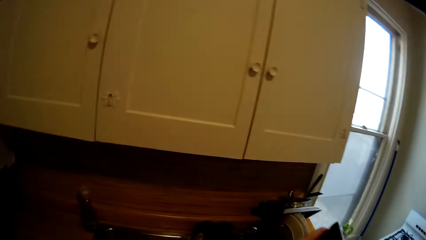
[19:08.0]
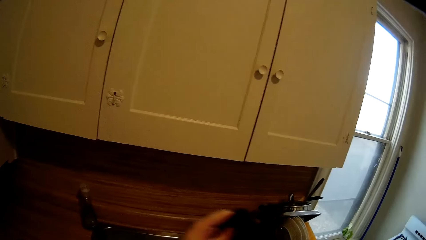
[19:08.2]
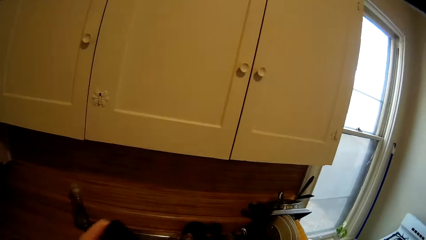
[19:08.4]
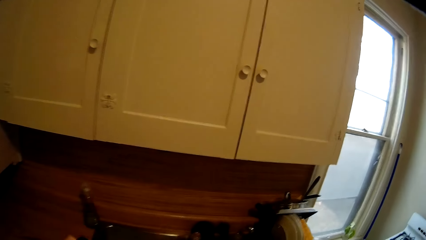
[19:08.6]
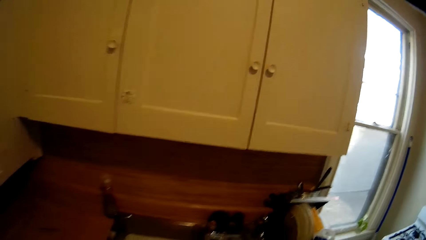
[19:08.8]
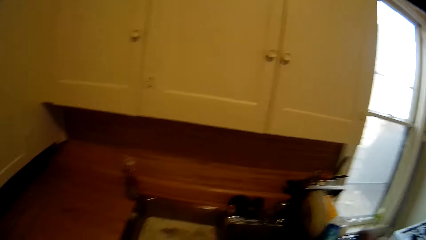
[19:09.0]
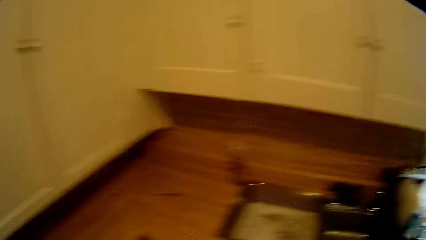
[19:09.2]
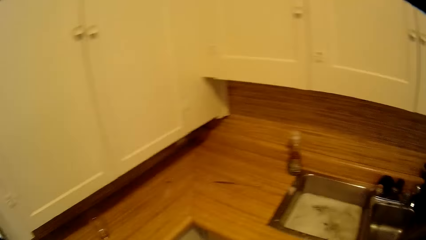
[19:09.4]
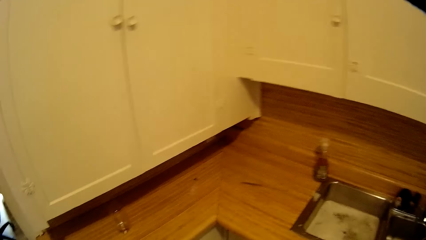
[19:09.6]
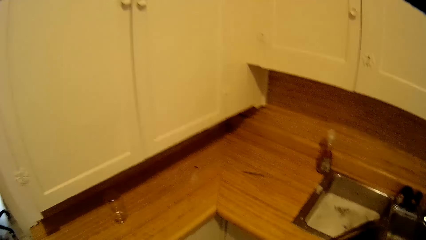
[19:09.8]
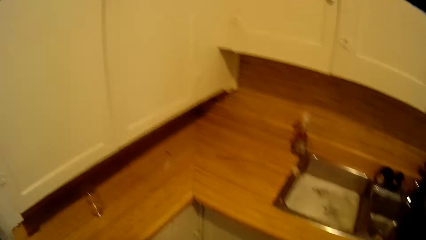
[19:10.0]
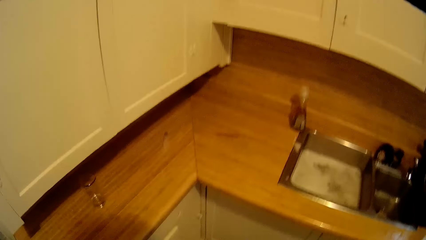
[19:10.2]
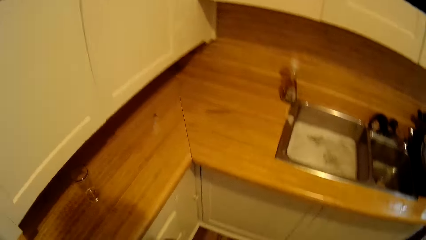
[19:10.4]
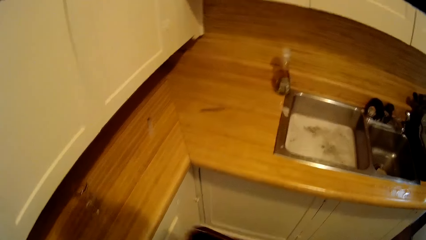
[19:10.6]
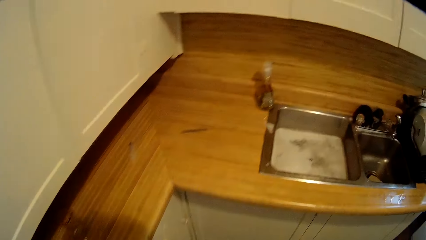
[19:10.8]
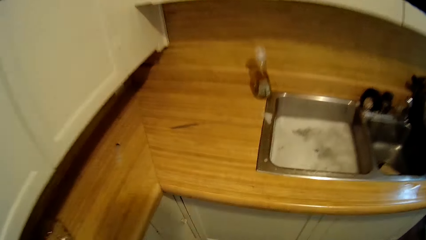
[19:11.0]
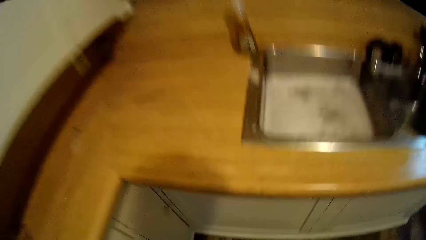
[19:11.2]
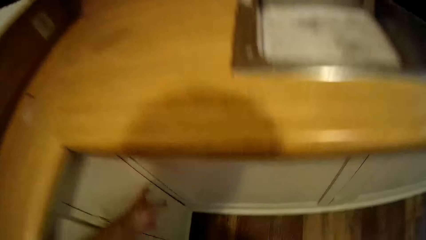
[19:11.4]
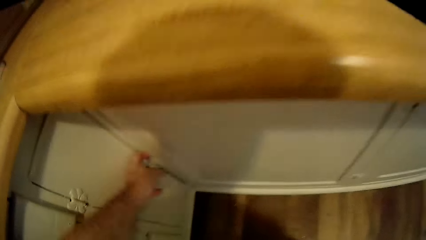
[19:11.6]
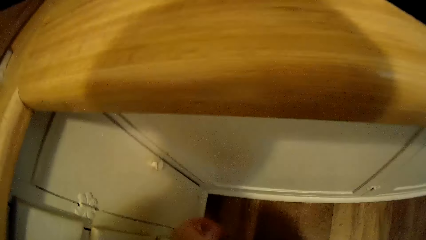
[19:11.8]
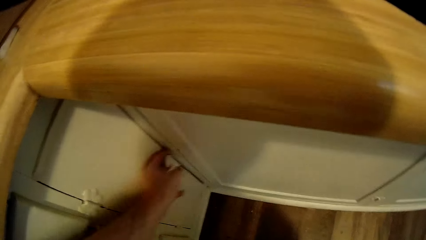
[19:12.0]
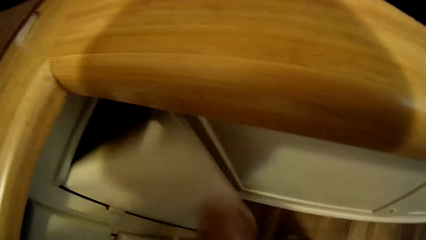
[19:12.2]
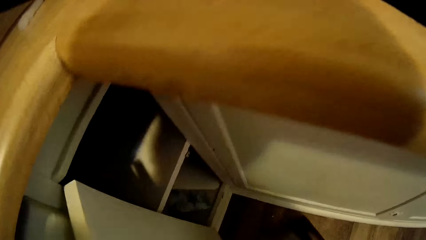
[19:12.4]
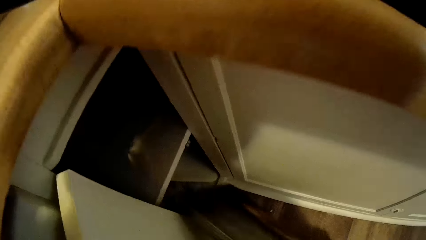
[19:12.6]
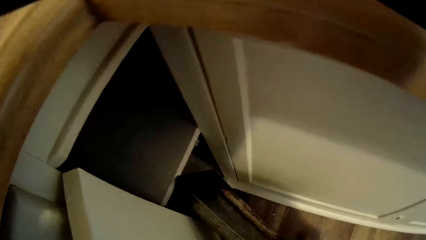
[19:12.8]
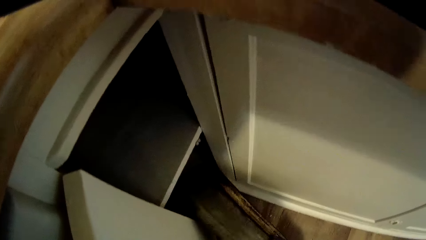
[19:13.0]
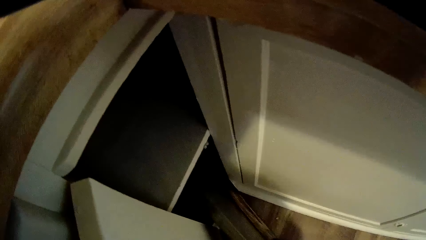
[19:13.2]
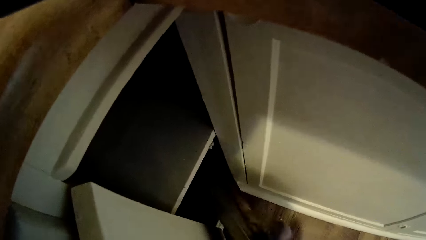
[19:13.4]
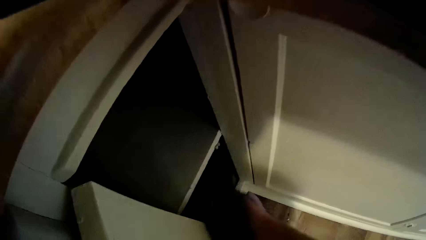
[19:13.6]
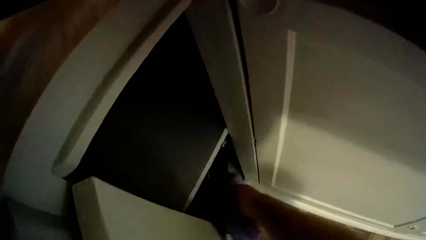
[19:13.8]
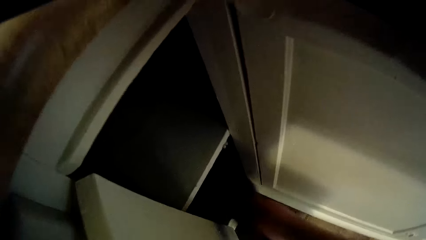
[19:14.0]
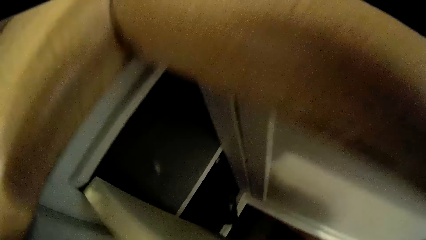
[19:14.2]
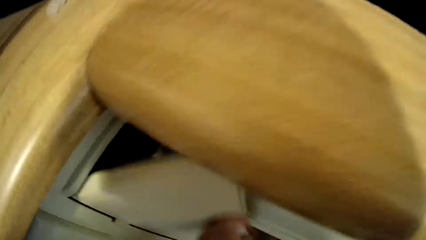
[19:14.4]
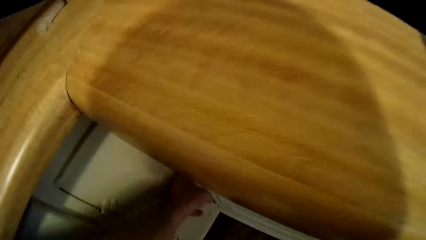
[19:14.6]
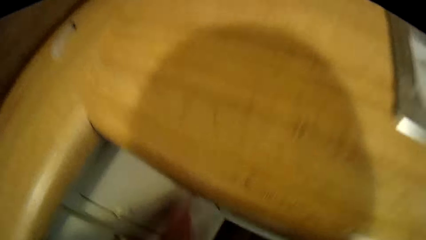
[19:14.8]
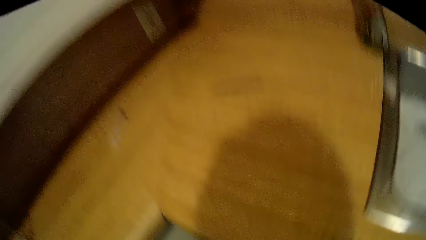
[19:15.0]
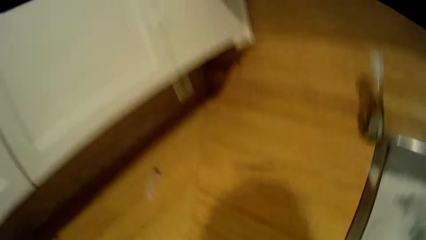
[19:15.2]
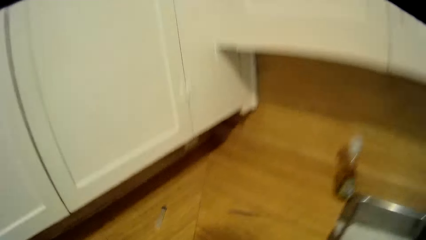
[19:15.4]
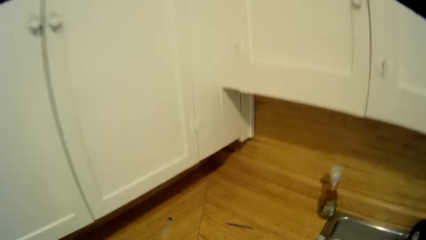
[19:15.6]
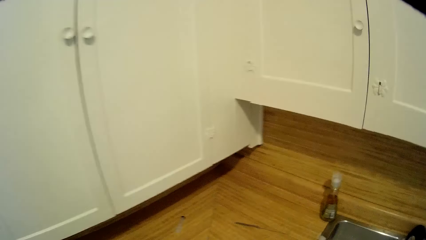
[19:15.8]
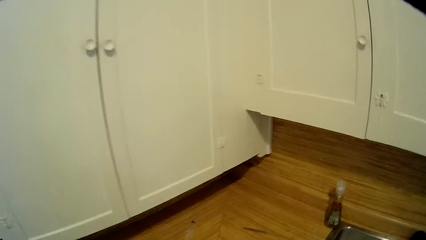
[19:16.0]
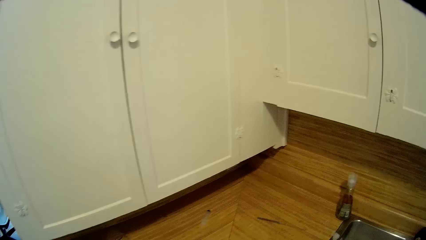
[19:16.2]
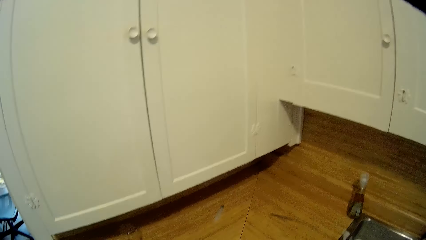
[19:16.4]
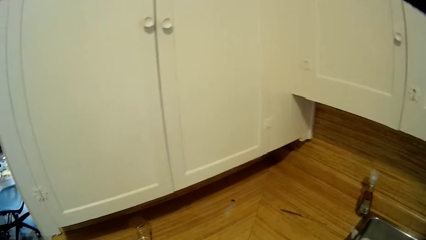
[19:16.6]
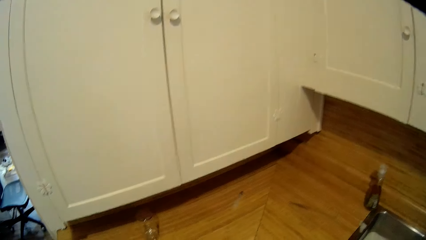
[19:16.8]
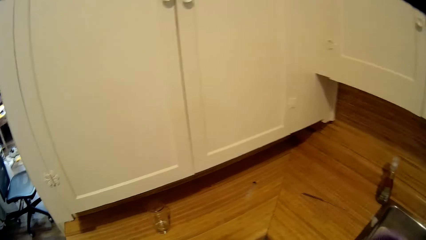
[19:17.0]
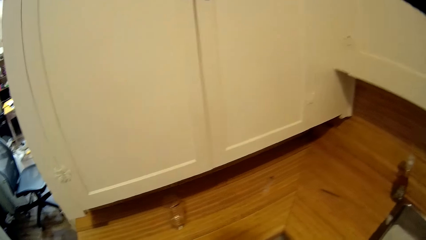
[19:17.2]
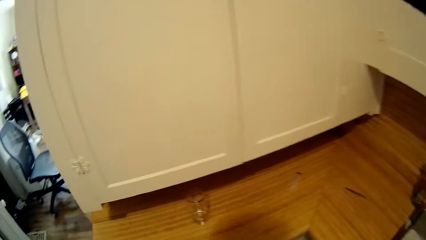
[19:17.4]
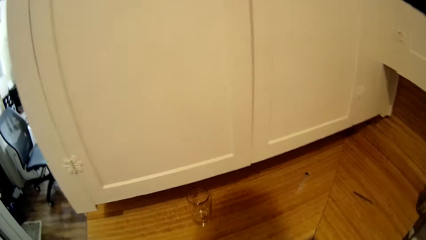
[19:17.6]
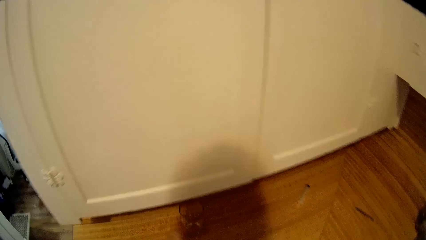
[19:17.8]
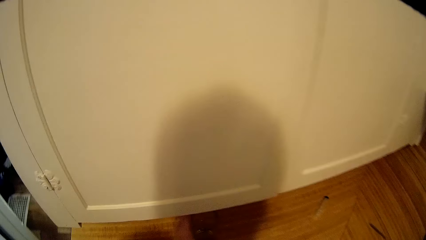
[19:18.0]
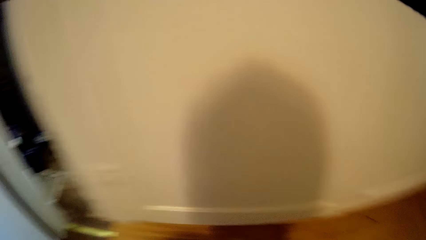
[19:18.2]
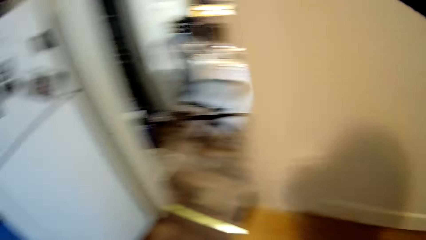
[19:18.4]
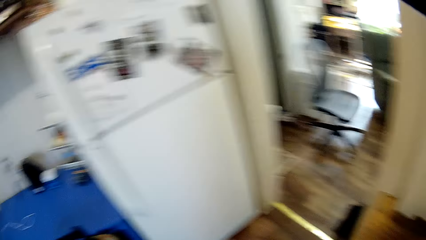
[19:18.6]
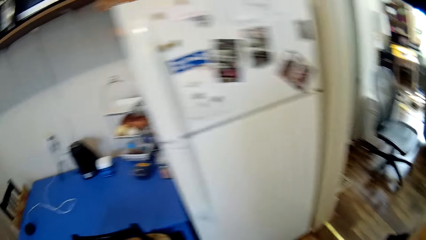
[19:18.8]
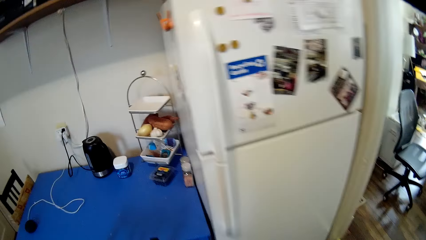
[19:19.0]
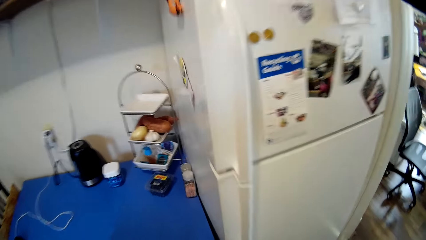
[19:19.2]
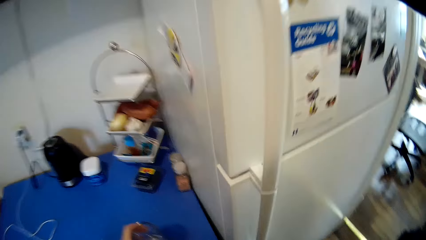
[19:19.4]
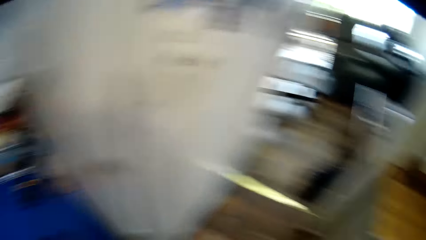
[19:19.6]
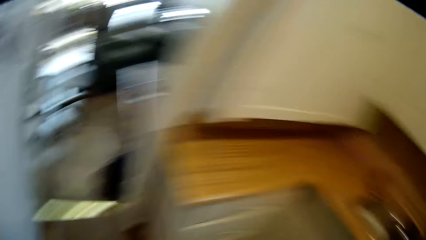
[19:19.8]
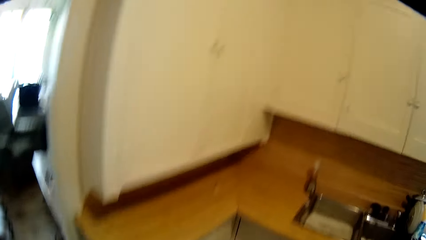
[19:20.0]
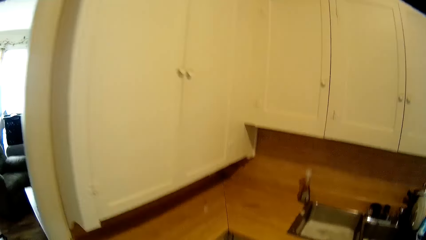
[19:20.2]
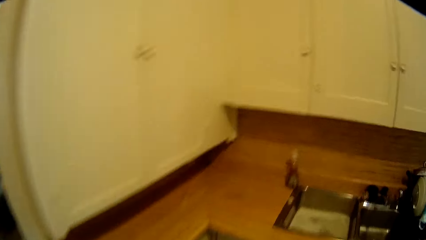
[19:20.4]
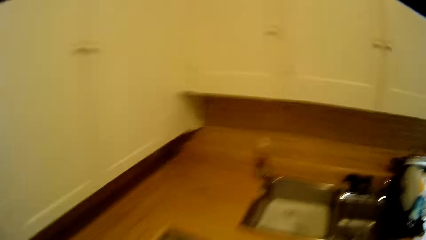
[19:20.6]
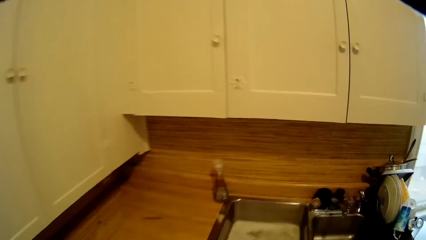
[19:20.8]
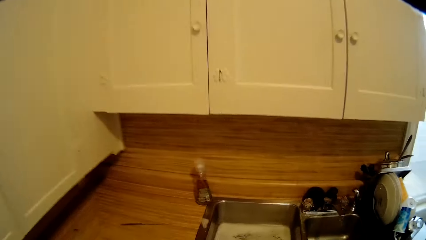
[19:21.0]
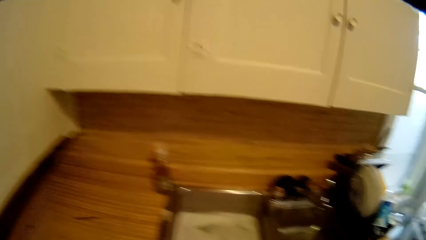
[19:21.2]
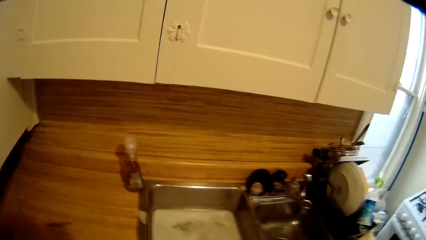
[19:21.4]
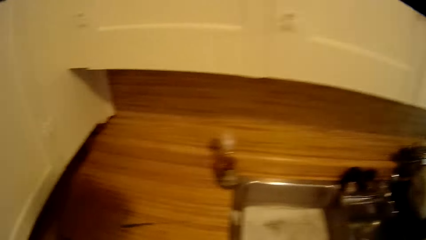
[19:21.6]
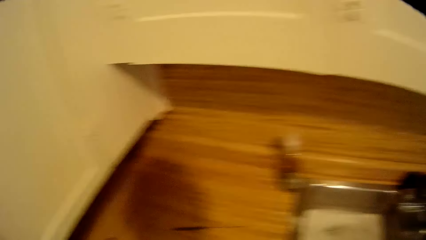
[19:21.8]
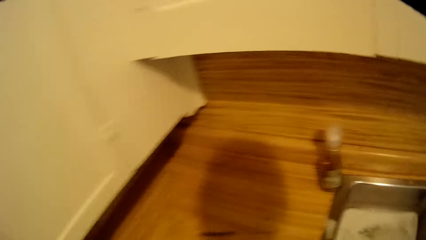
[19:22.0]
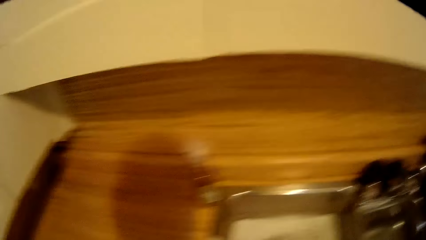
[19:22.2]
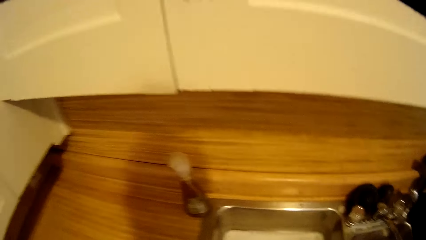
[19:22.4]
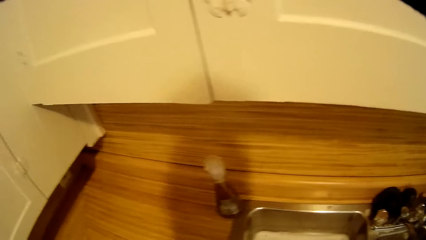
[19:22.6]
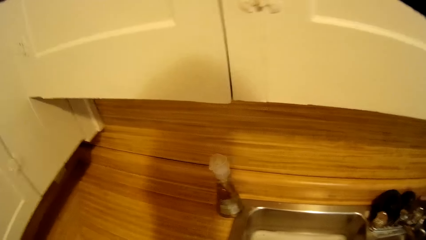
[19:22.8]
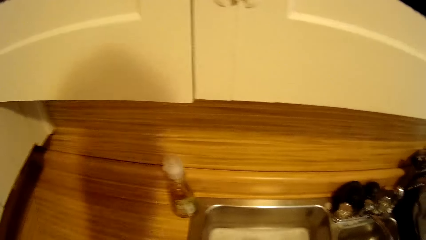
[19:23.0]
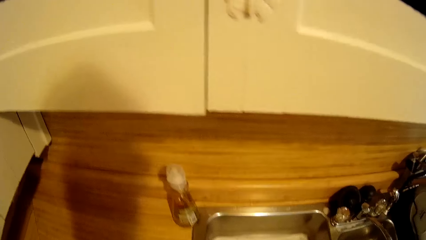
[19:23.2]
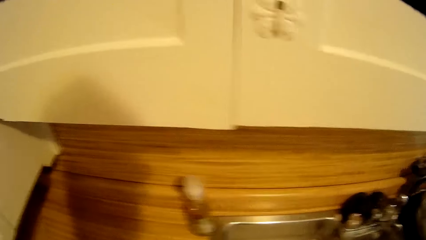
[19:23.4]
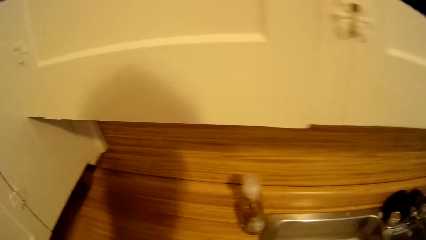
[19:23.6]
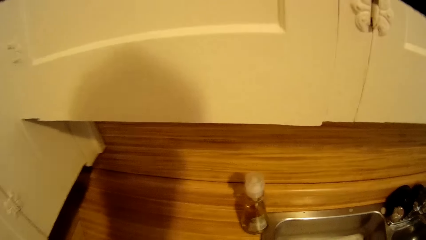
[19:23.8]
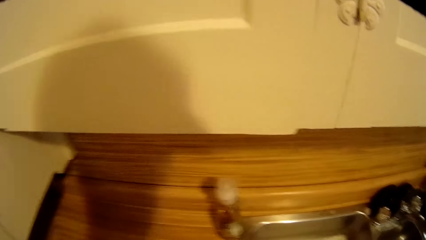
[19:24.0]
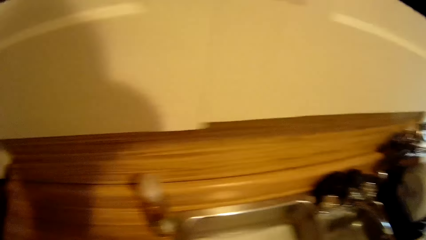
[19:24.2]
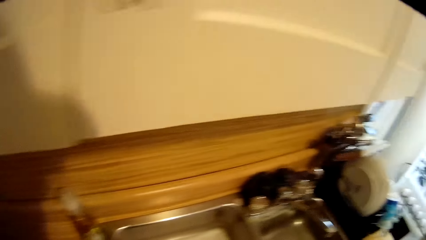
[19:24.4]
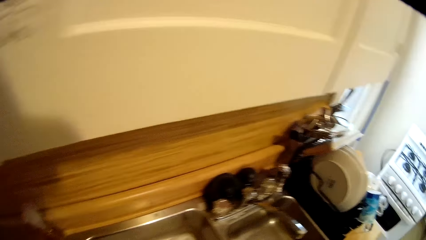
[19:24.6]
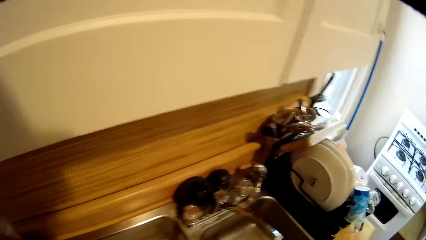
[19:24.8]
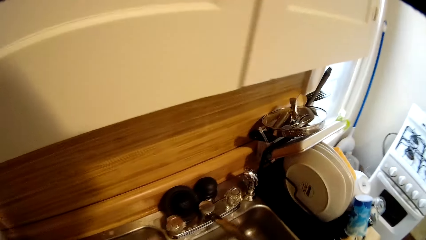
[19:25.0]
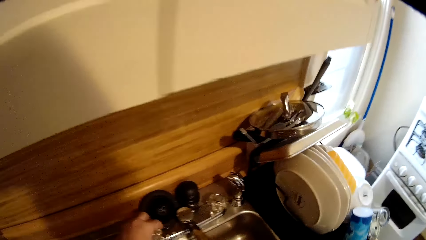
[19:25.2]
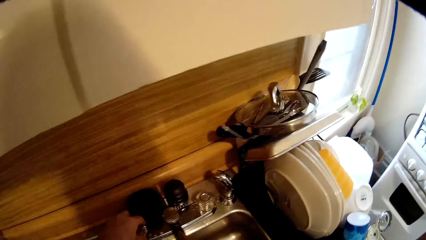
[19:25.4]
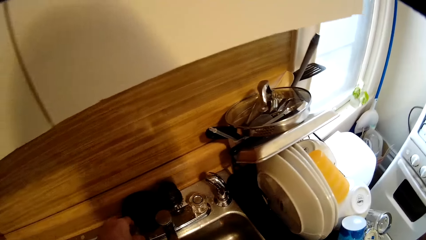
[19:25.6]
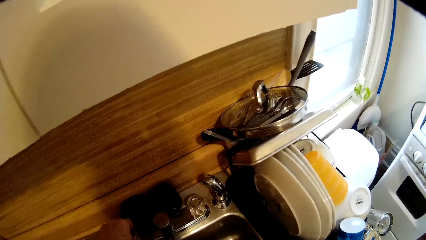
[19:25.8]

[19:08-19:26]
The camera wearer bends downwards. They open a cabinet. They put the cake pan in the cabinet. They close the cabinet. They stand up. They look around the kitchen. They turn around. They move around. They look around. They move around. They open the faucet.
